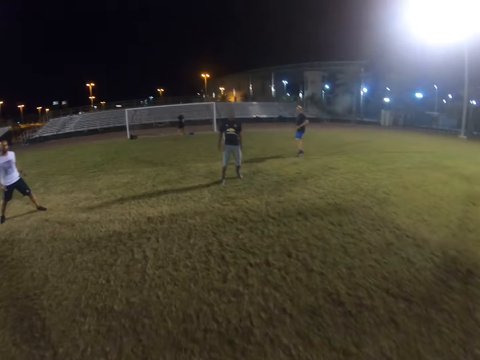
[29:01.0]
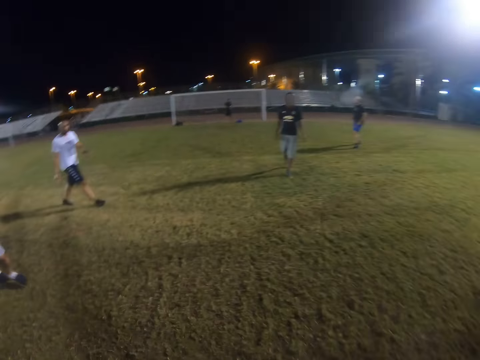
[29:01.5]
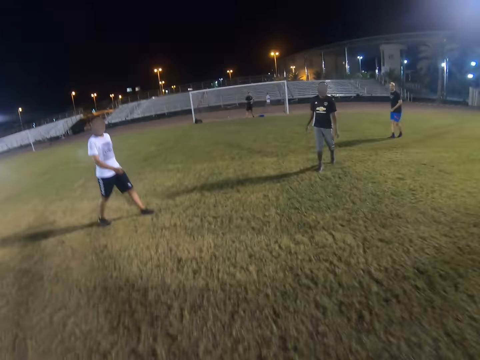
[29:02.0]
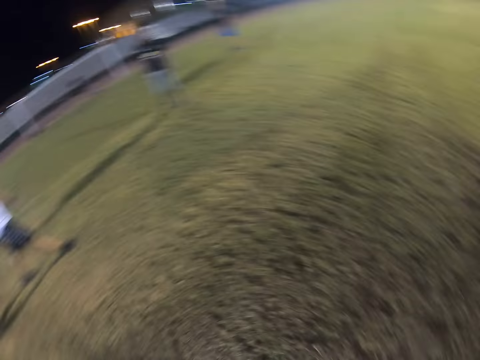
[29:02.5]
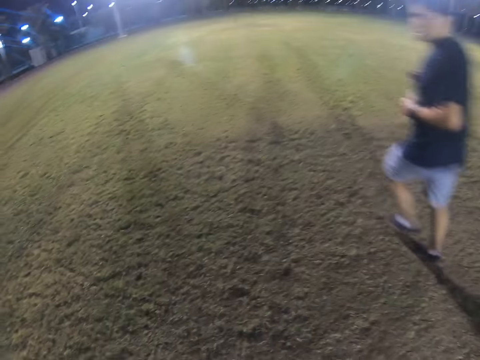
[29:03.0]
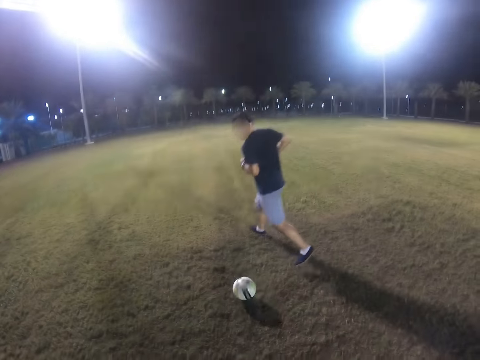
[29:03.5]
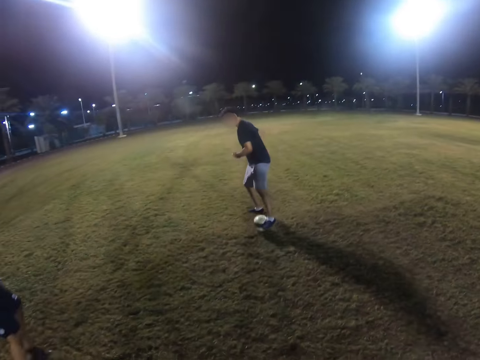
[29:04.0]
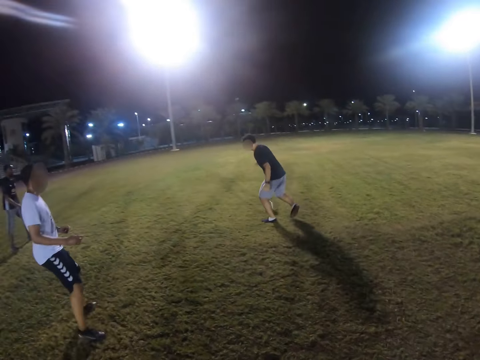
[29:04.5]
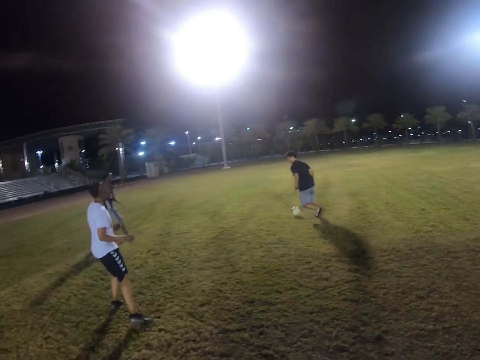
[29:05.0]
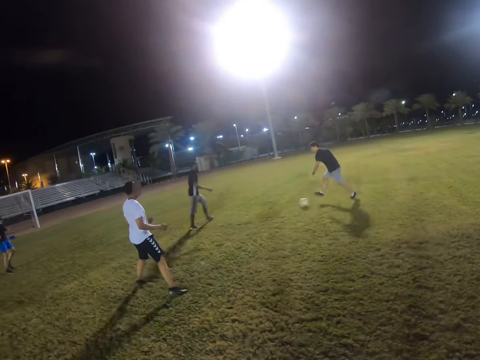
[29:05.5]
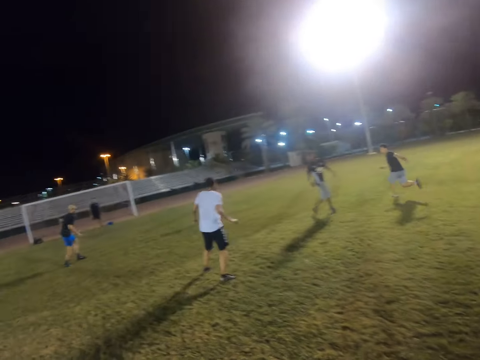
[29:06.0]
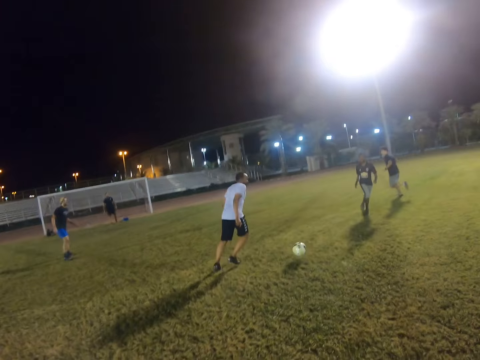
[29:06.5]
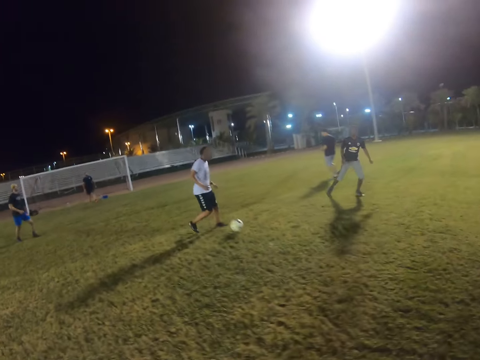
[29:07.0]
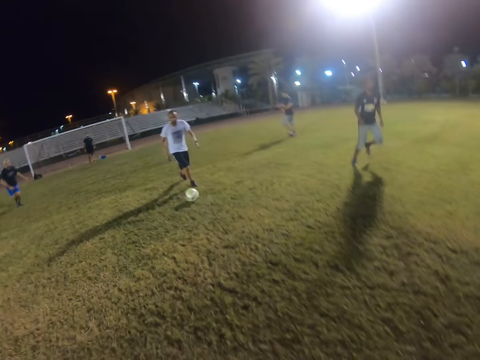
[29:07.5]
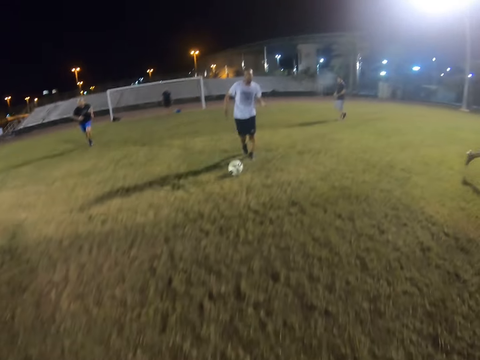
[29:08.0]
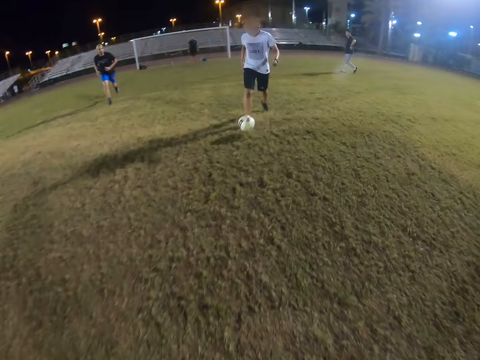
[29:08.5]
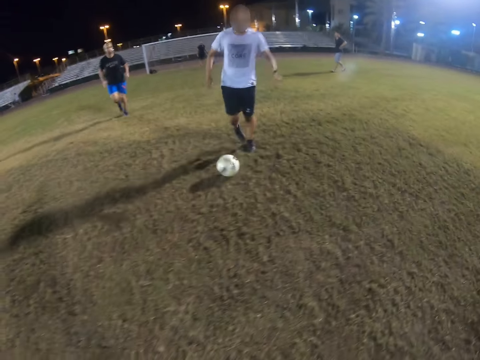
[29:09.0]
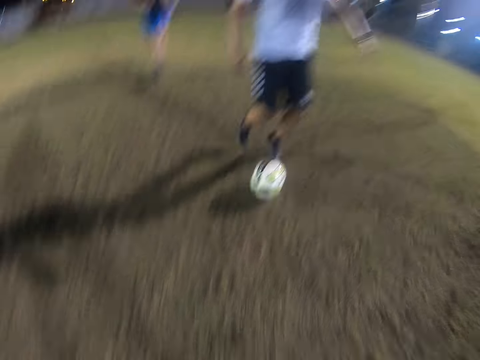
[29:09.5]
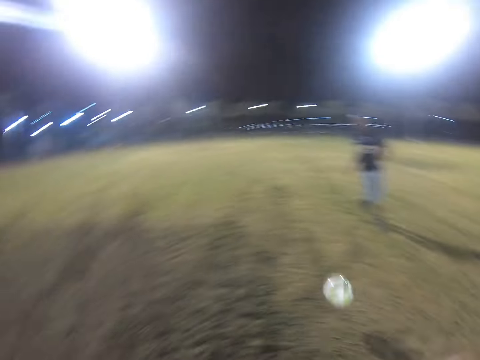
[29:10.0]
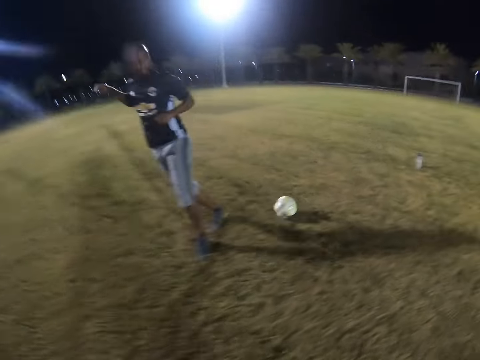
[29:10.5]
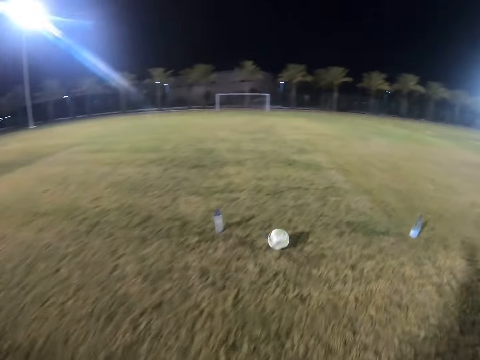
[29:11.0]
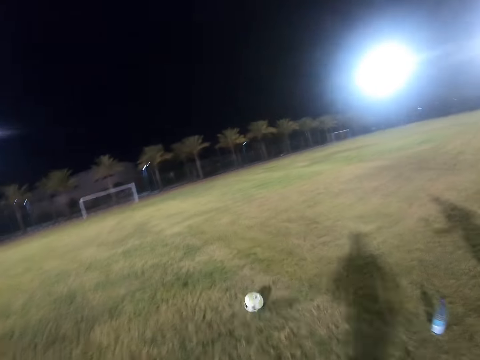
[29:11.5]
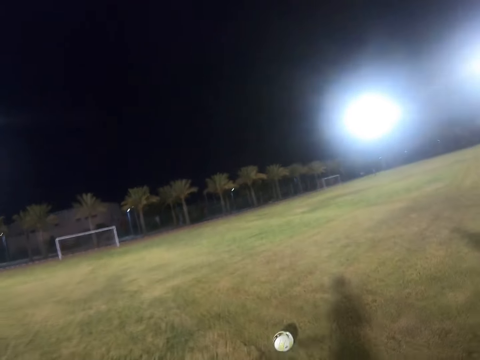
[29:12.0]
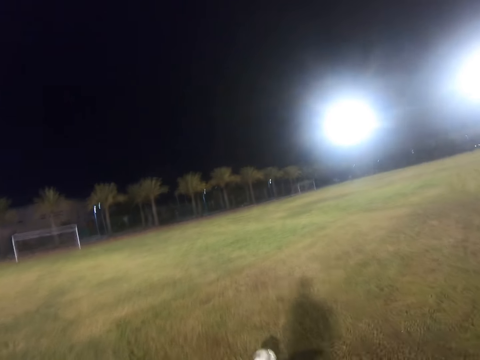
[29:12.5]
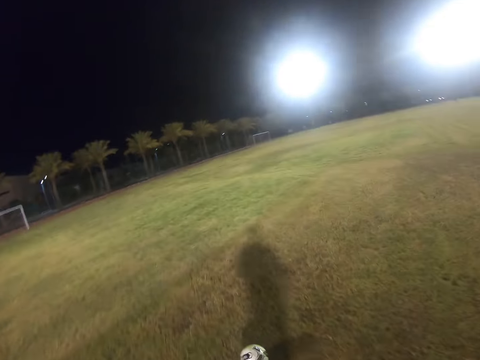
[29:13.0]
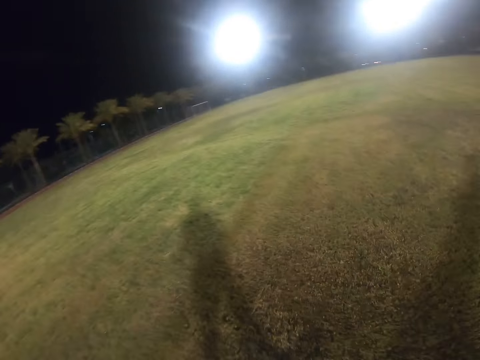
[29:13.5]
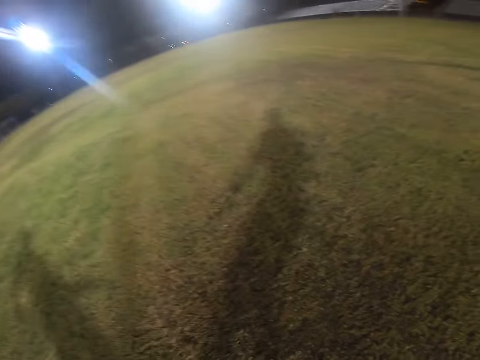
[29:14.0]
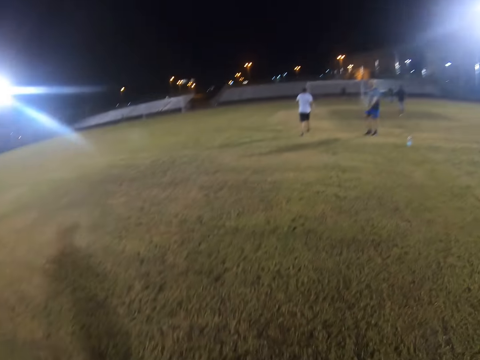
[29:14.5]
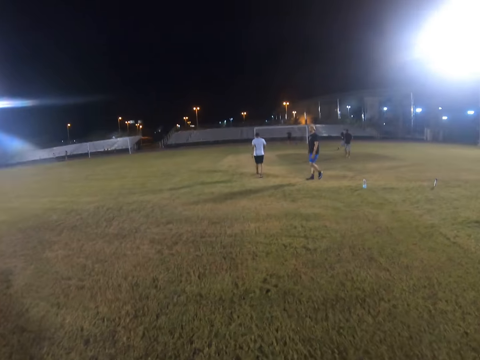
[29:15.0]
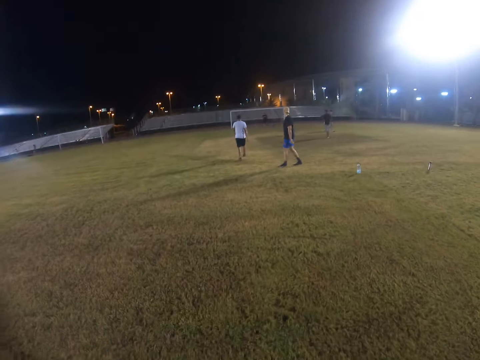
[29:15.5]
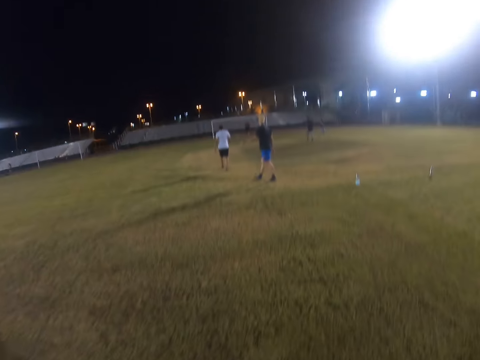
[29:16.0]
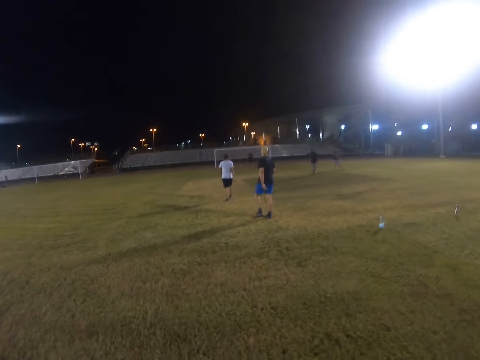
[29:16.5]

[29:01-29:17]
The camera wearer passes the ball back. A man plays with the ball. Another man plays with the ball. The camera wearer runs in the field.

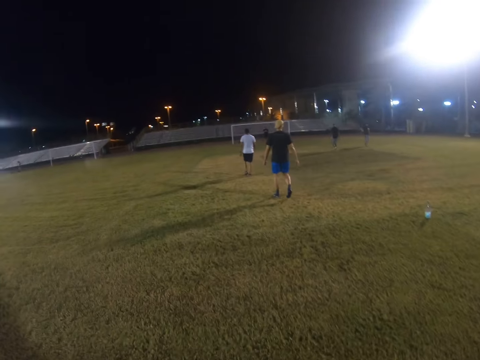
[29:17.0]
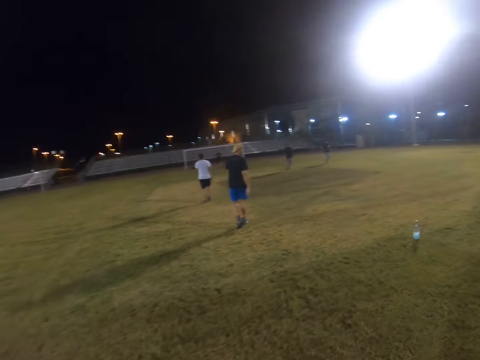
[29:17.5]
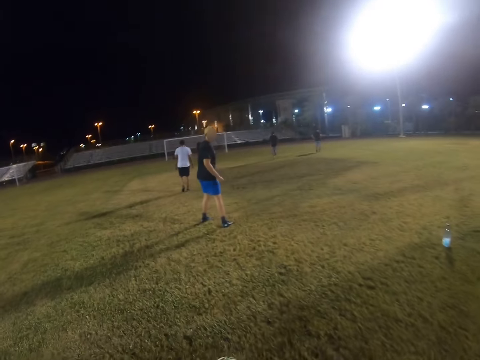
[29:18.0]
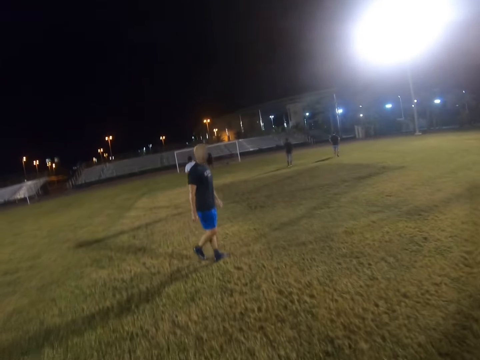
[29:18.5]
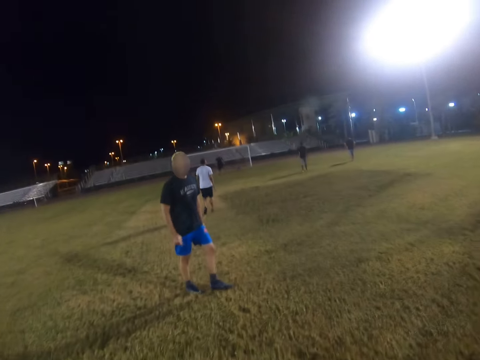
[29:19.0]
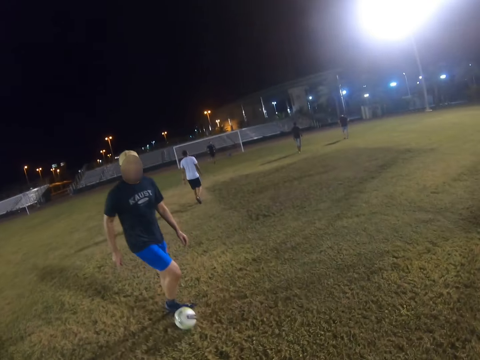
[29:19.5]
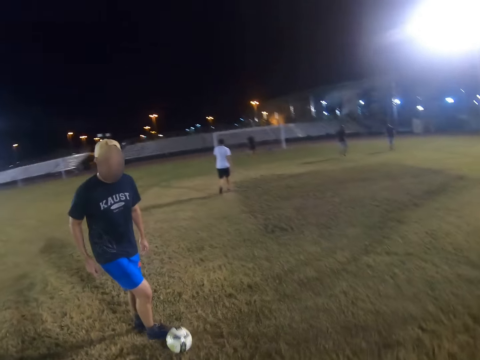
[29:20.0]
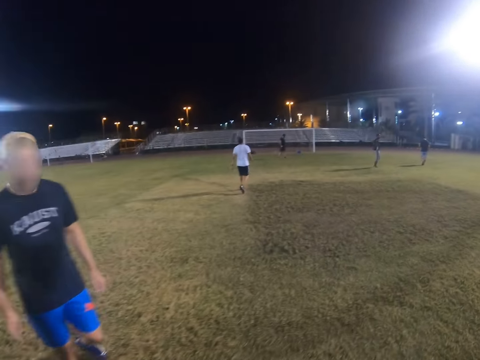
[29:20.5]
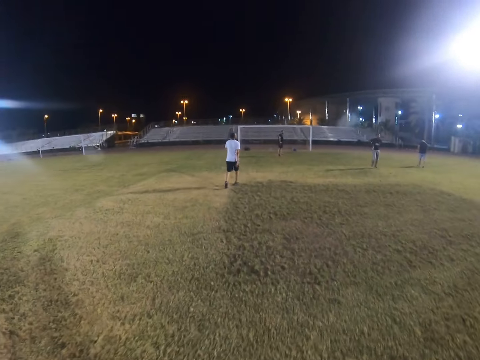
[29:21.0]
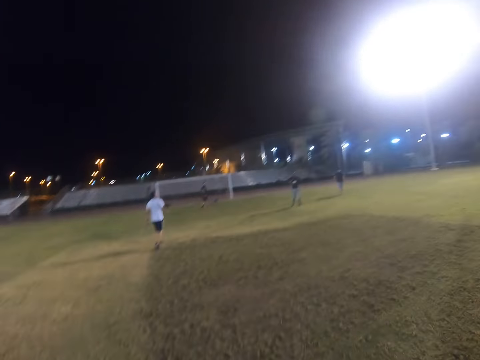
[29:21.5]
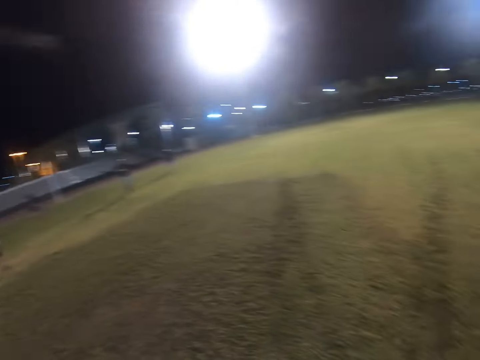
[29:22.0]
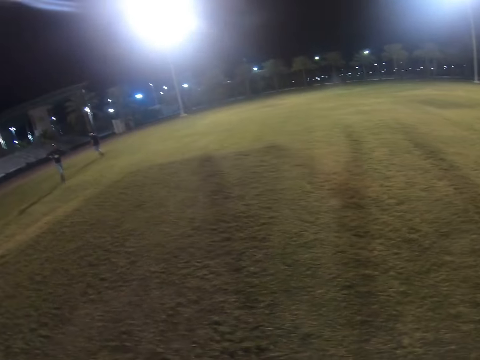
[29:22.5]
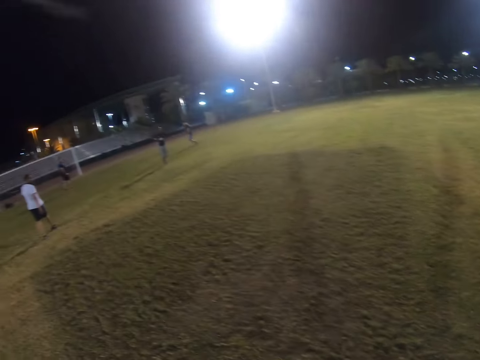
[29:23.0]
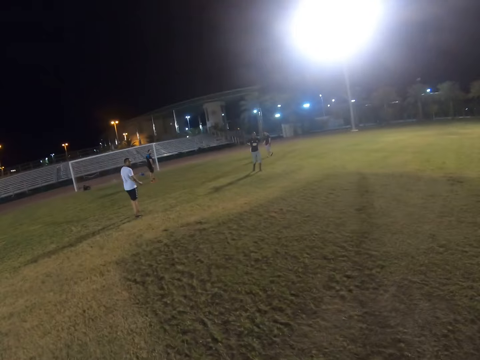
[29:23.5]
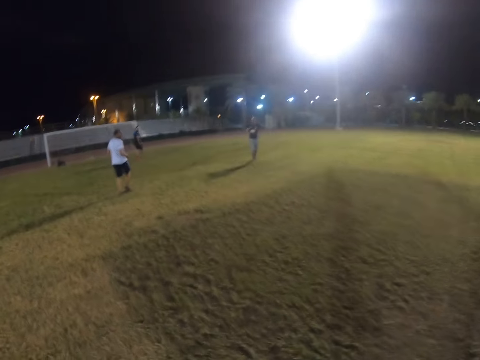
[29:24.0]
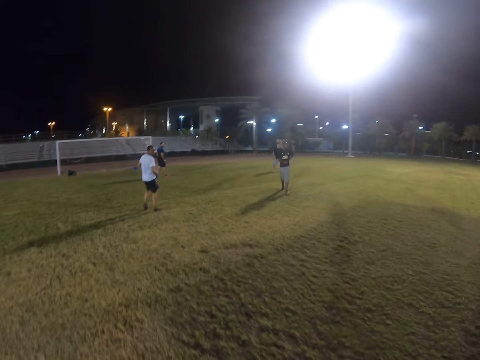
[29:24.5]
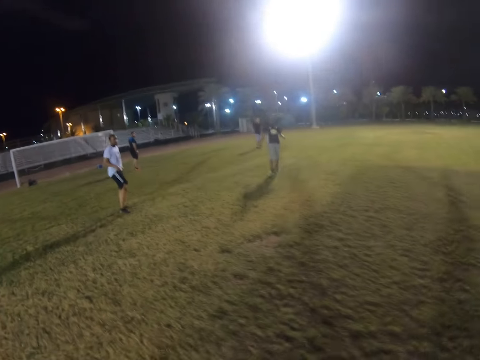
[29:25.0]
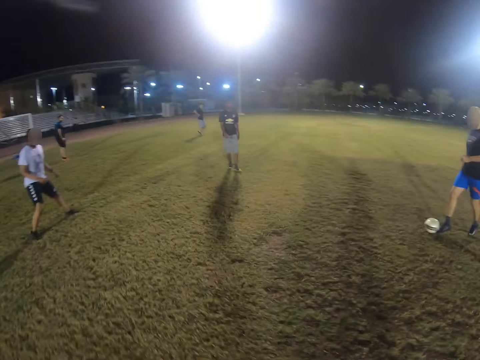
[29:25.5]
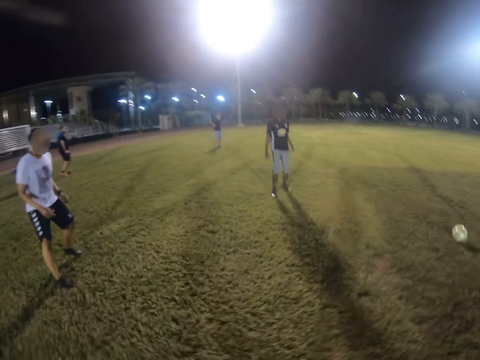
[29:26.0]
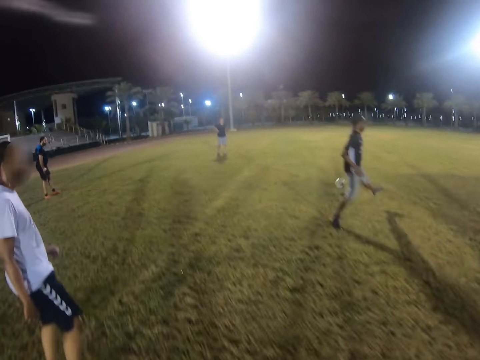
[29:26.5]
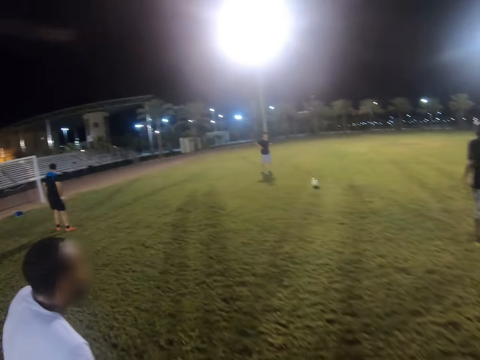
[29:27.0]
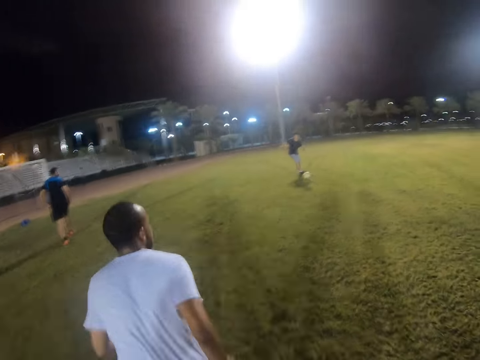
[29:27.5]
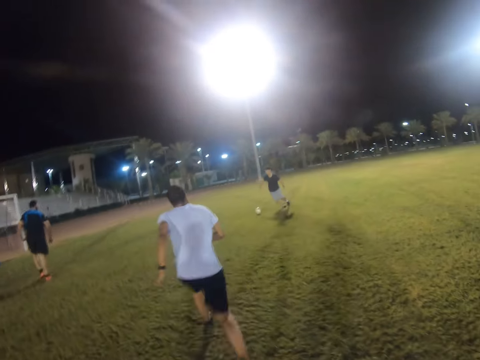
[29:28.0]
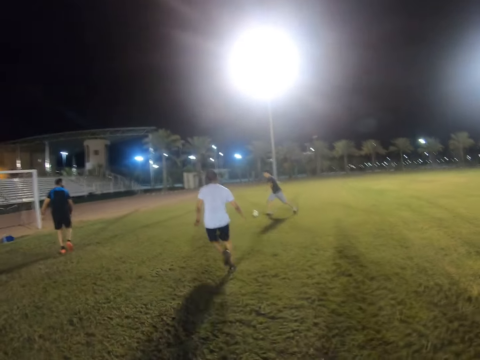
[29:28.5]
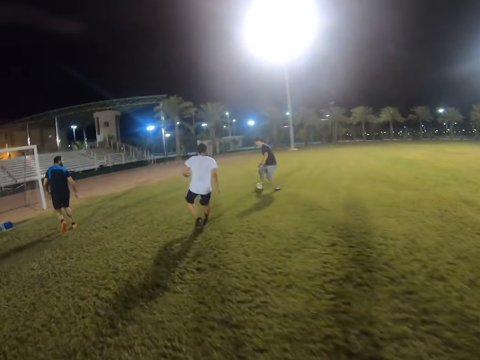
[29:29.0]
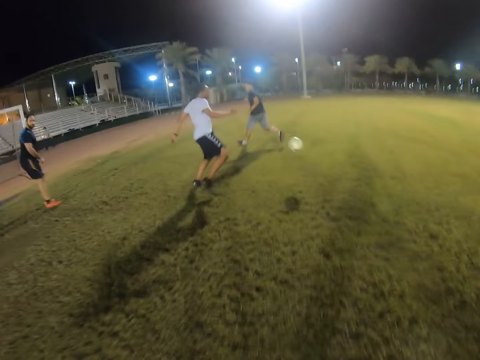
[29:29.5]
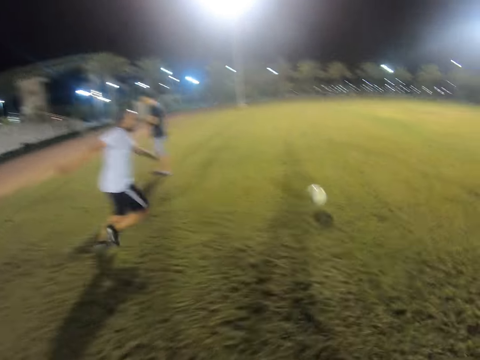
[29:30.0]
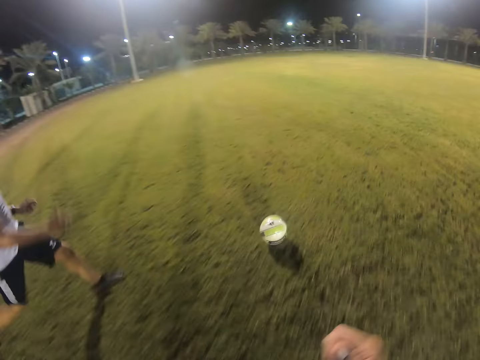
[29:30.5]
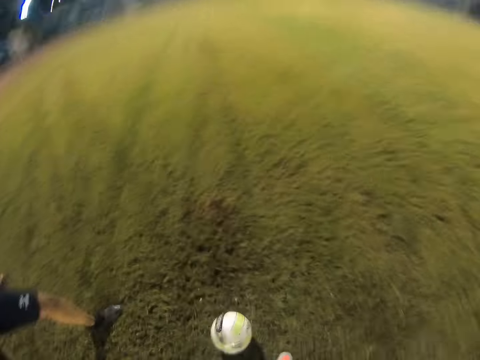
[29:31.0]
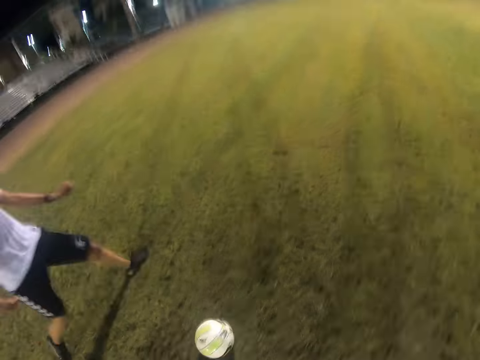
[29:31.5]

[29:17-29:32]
A man hits the ball. Another man runs in the field.
